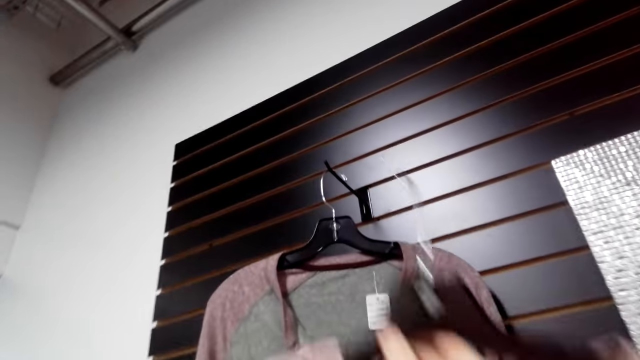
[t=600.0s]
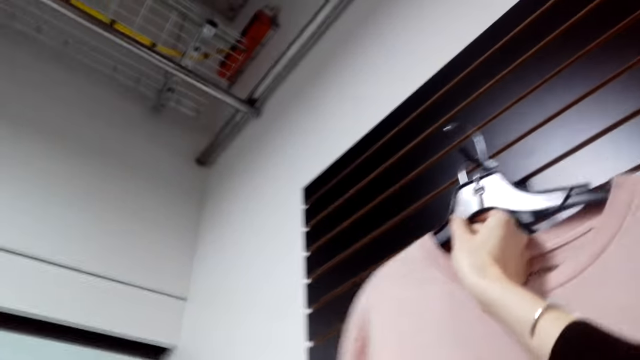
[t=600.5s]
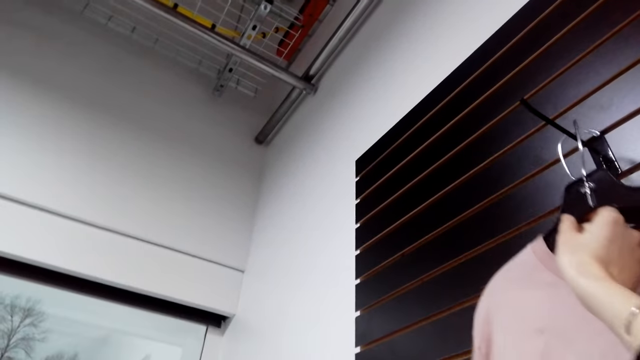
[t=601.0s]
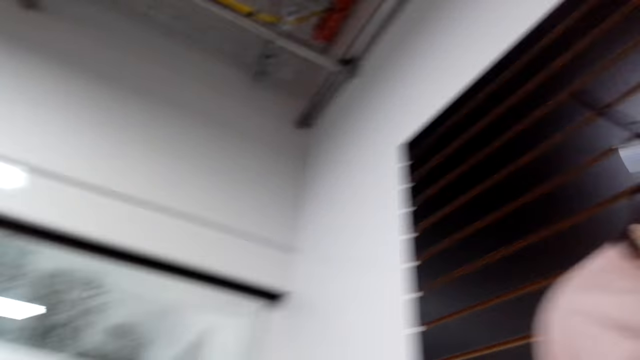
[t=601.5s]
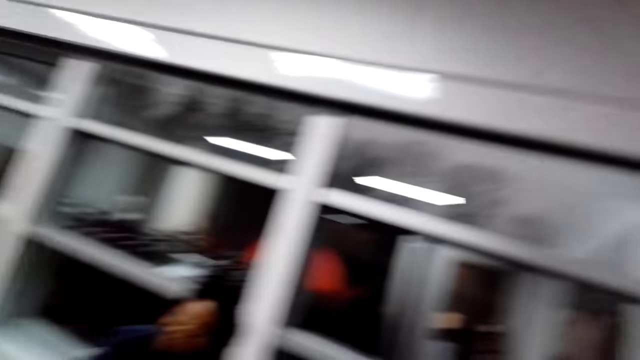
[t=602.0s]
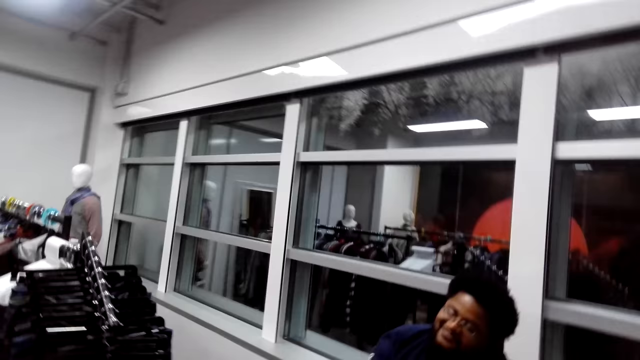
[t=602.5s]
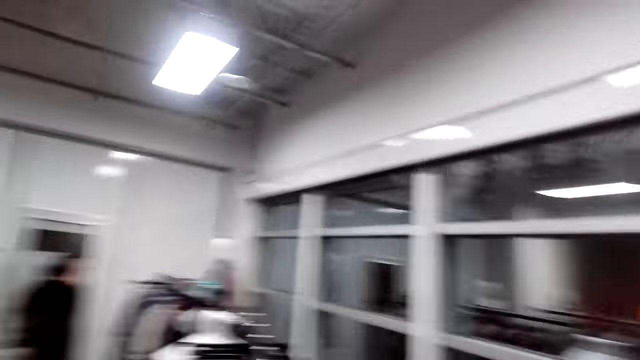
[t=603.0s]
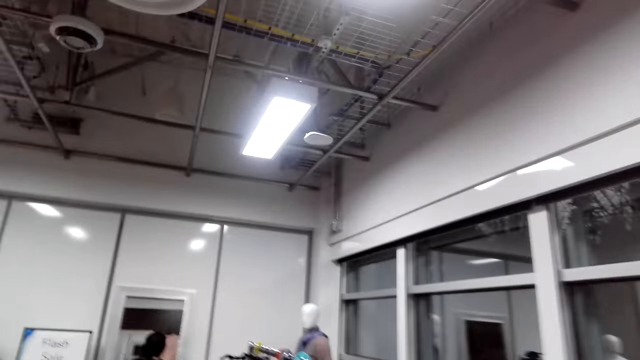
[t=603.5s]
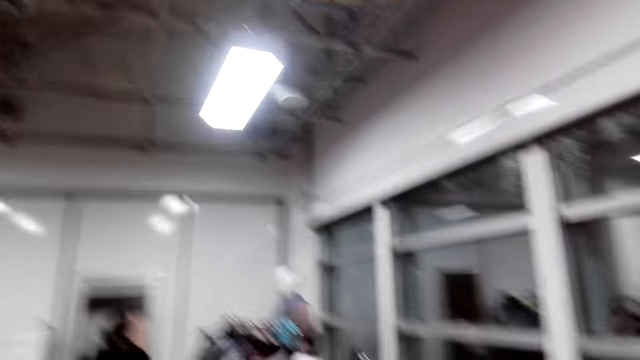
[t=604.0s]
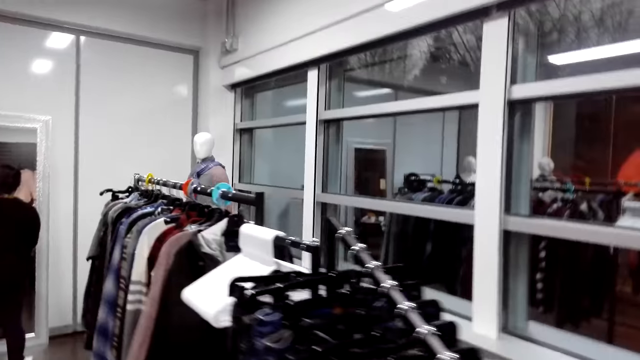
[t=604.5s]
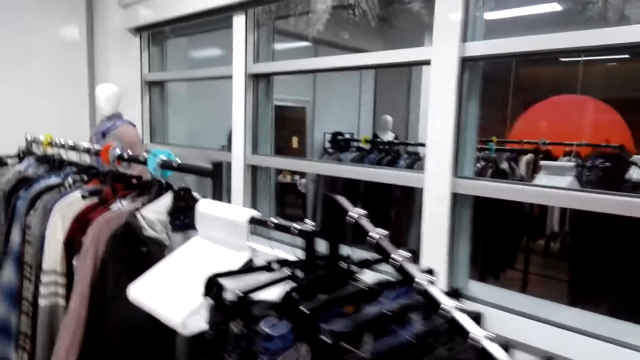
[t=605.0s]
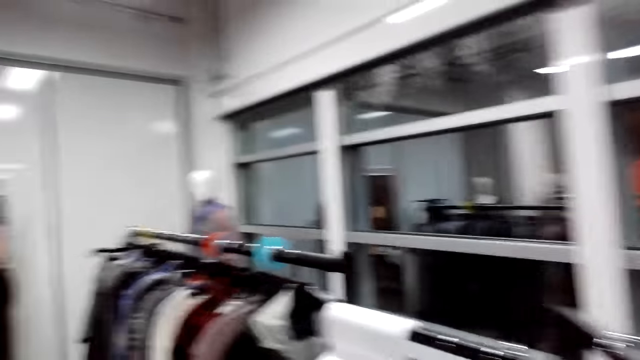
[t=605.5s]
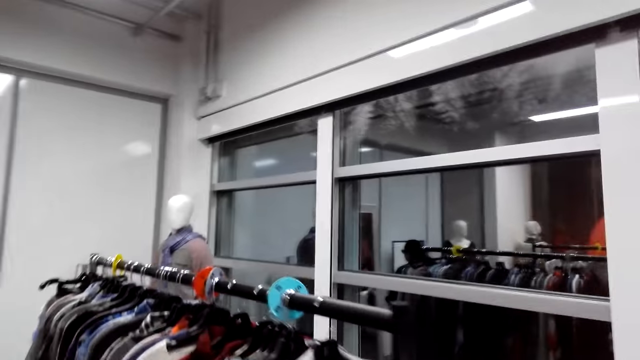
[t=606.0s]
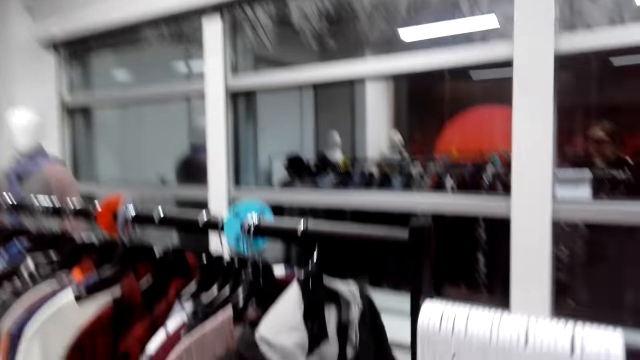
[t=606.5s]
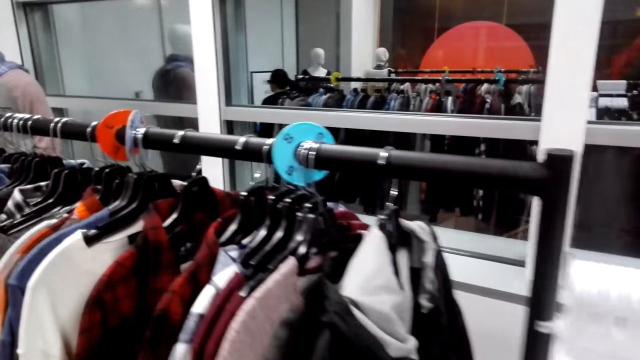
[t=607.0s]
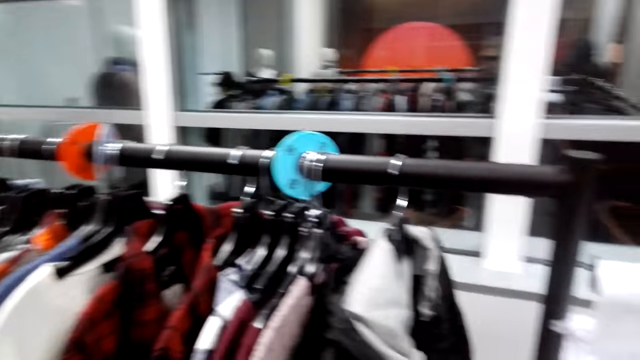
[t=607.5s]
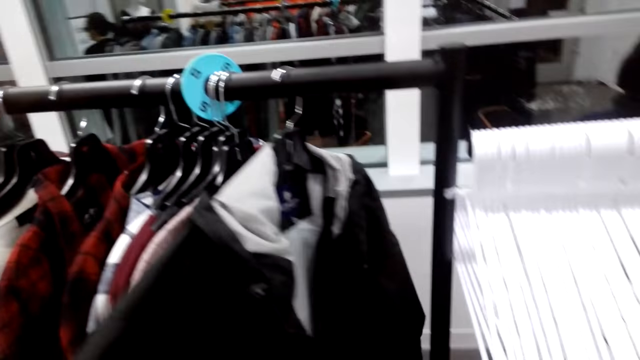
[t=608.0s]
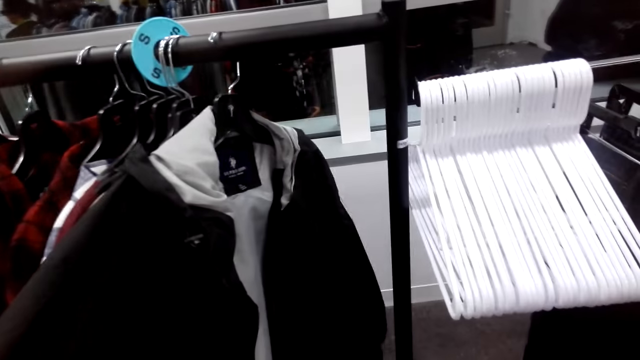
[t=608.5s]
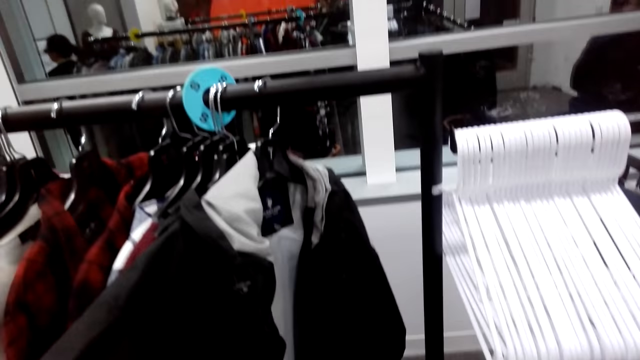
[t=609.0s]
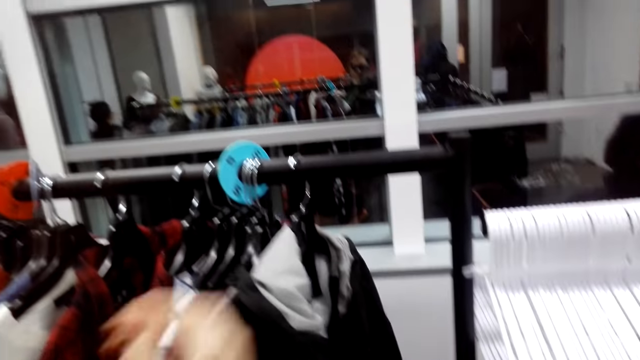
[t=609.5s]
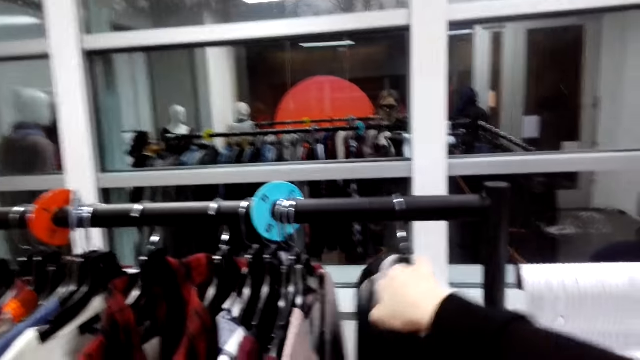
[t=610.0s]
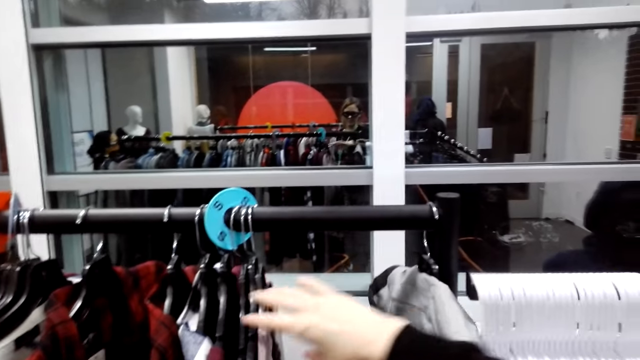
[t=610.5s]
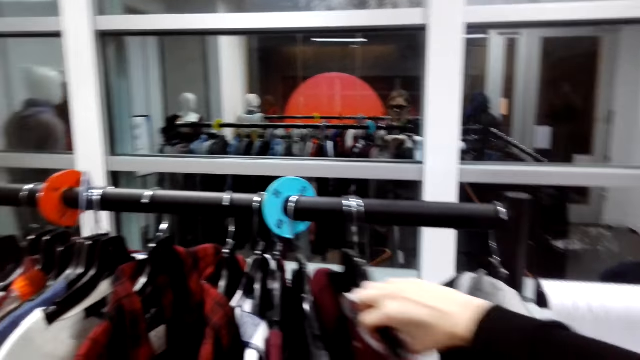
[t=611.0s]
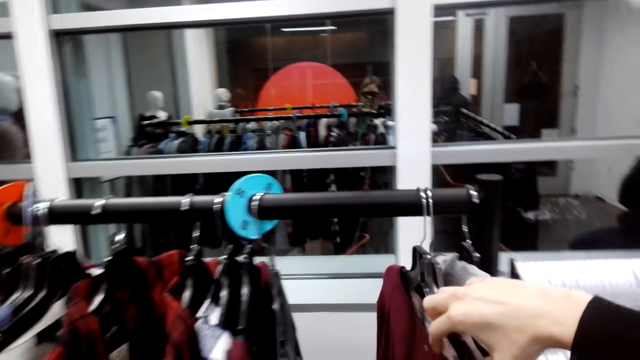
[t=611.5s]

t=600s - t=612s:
The camera wearer walks towards hung clothes. They hold a cloth on a hanger. They hang the cloth. They turn around in the room. They walk around. They hold cloths on the hanger. They walk towards the hung clothes.

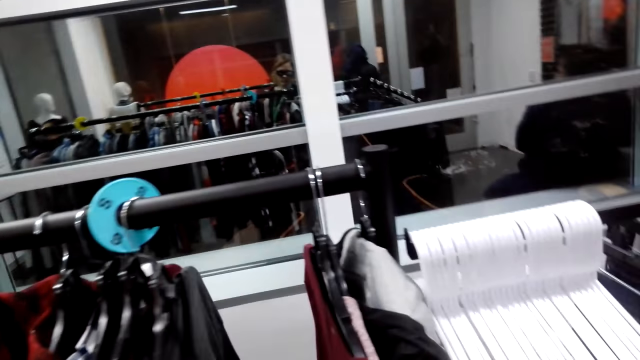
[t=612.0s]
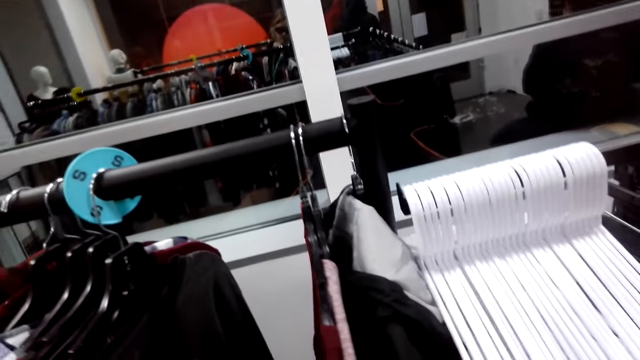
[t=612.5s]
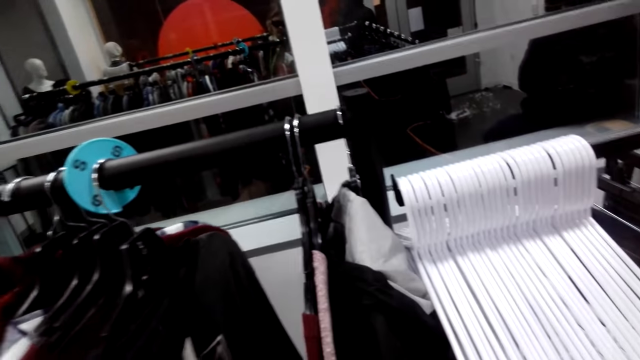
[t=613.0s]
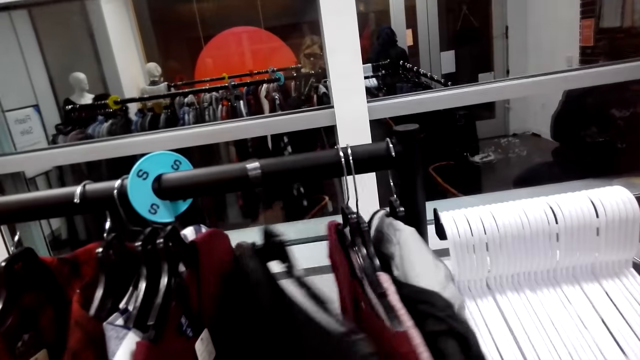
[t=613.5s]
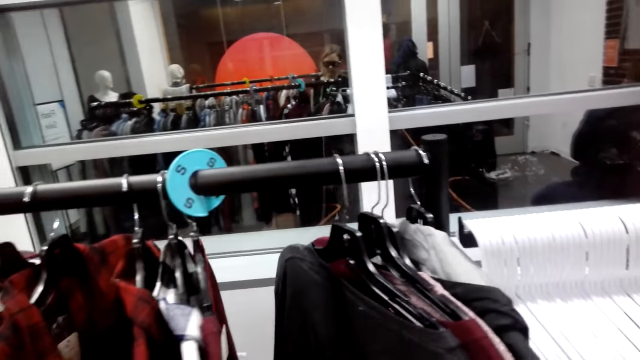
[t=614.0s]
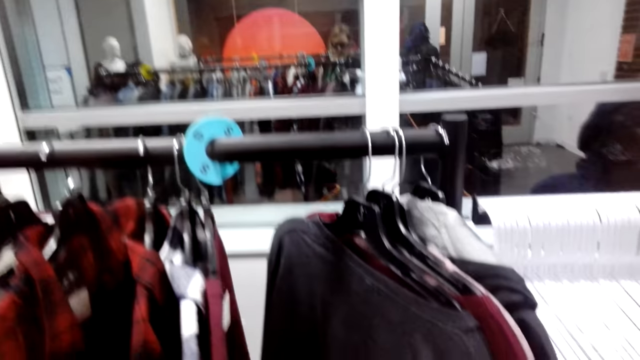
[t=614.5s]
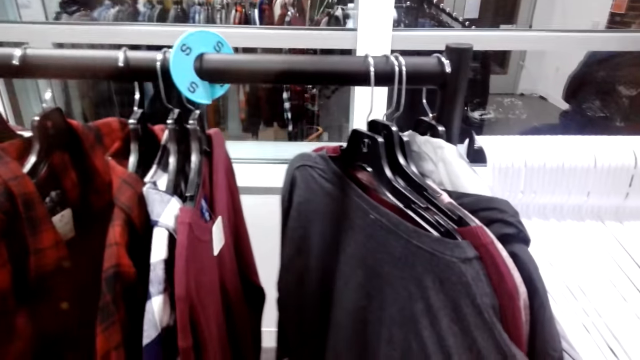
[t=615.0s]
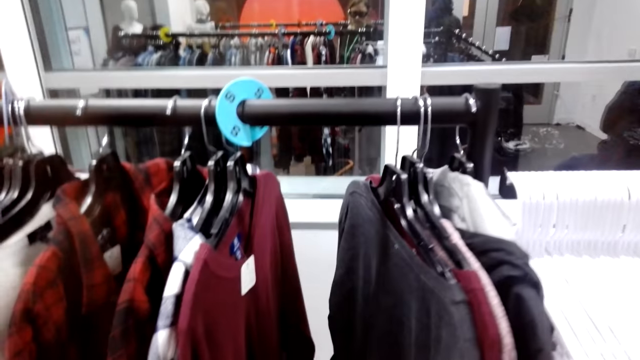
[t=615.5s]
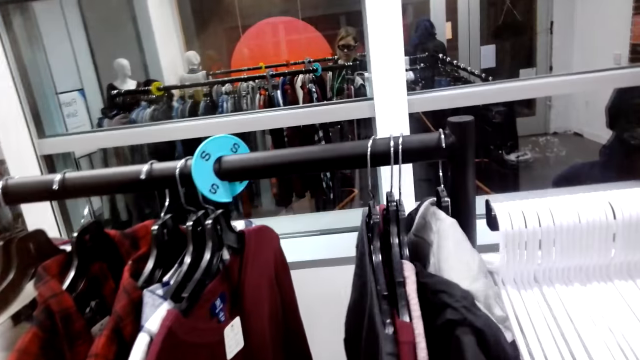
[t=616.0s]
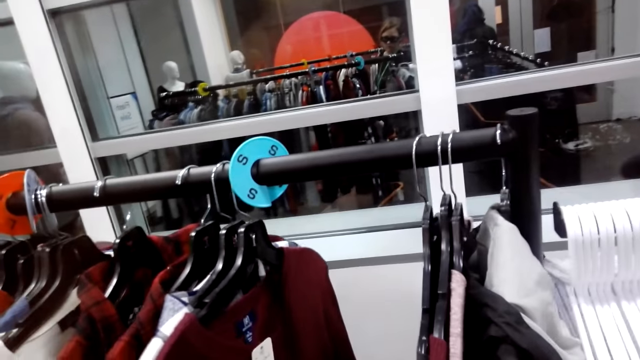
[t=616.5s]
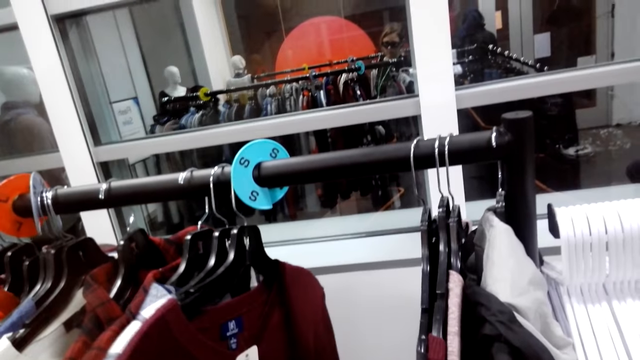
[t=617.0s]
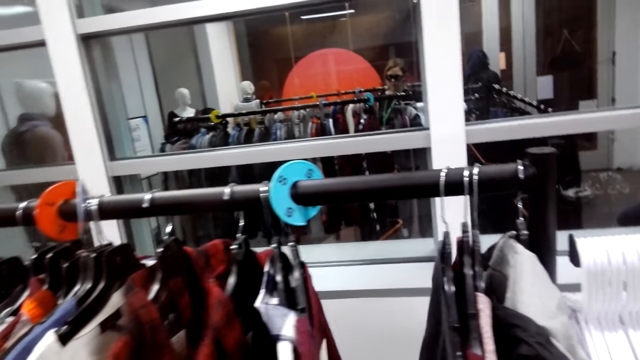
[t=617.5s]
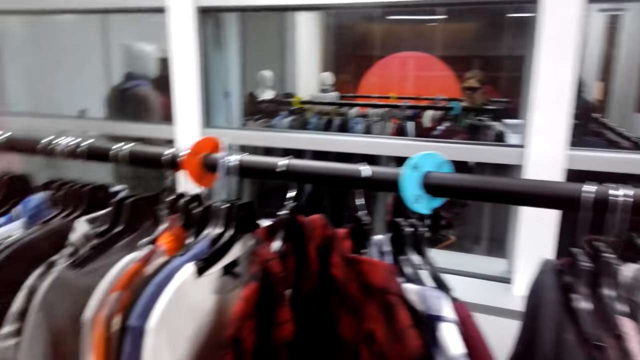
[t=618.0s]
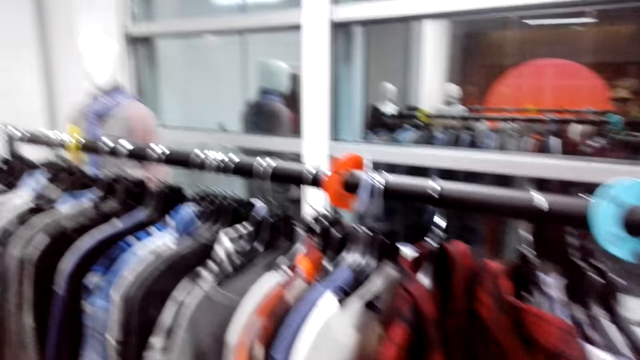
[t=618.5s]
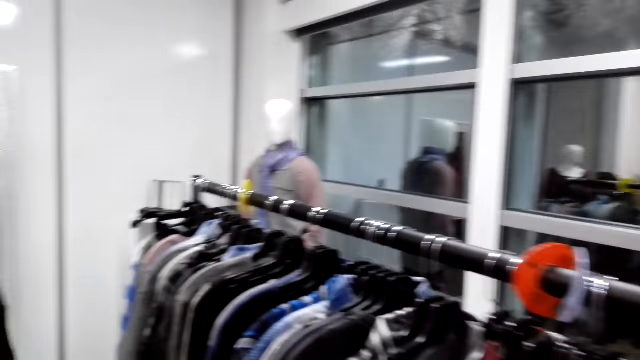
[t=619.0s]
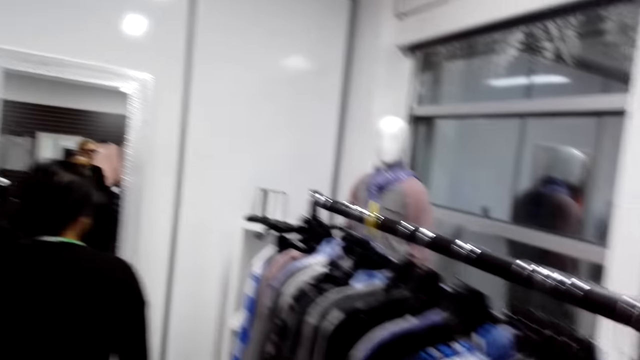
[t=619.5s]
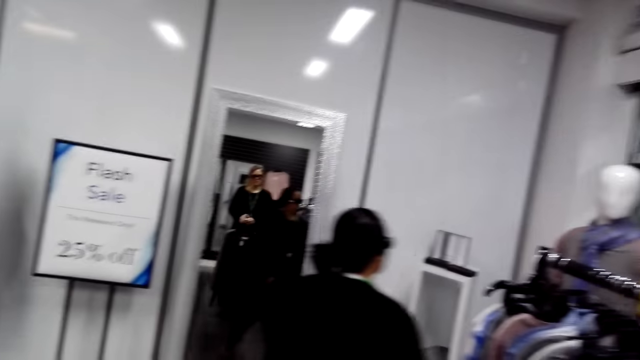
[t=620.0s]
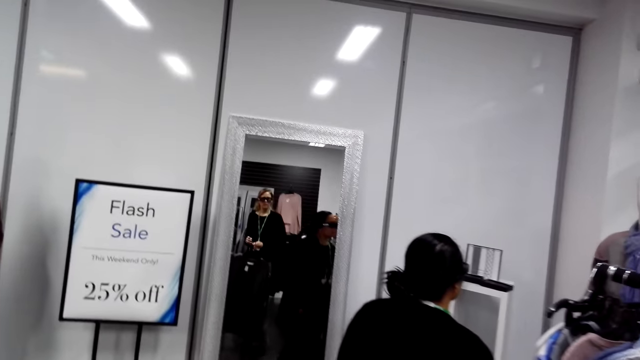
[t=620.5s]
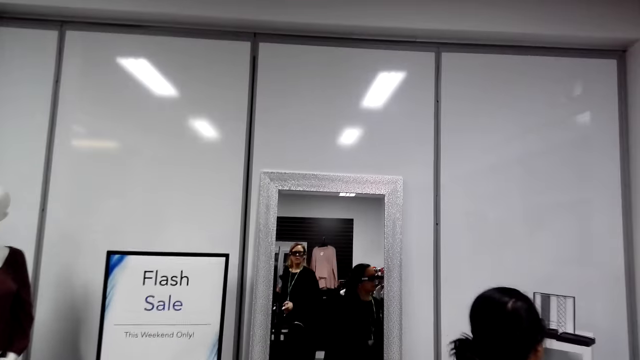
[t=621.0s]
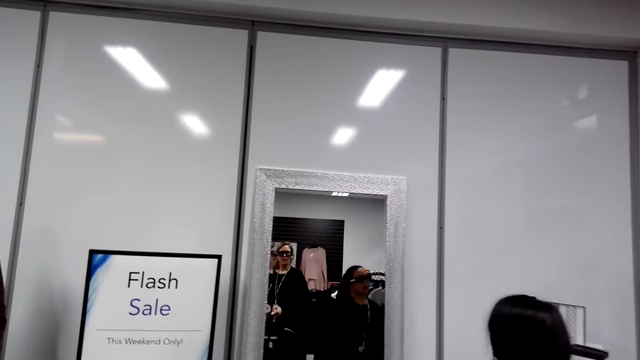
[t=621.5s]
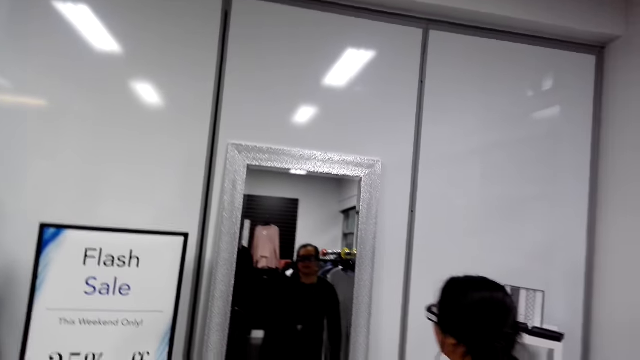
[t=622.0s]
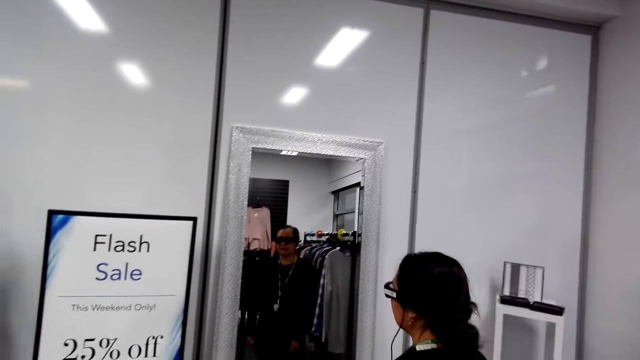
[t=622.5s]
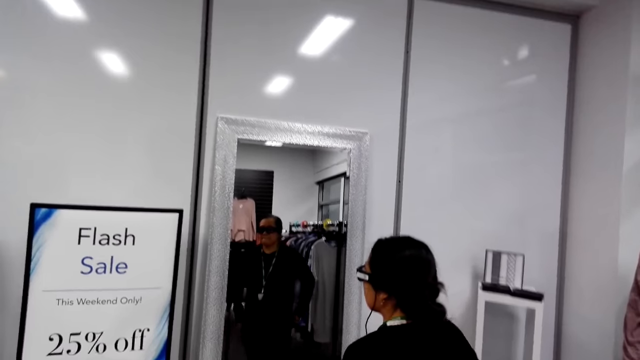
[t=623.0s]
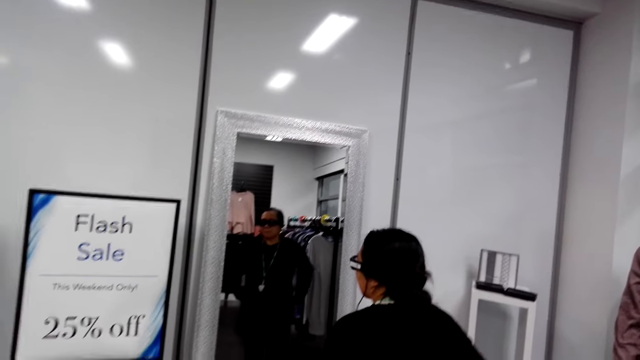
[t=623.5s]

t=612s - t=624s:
The camera wearer turns to the side. They hold clothes on a hanger. They move the clothes on hangers. They turn to the side. They turn to the side again. They walk around.
